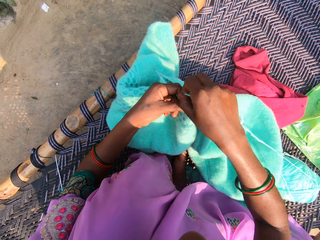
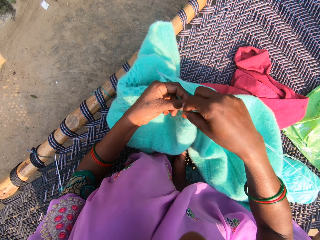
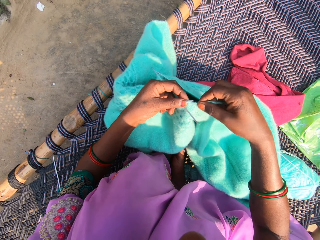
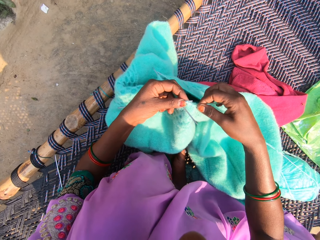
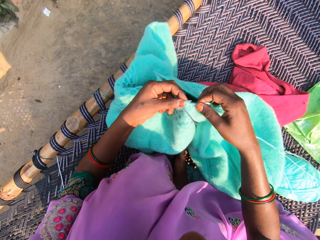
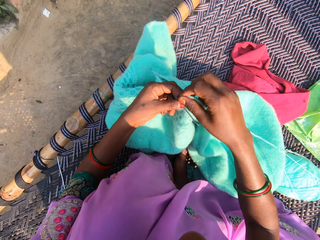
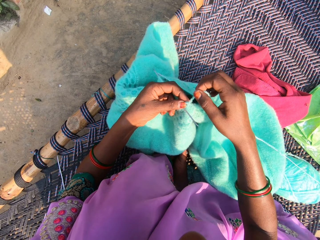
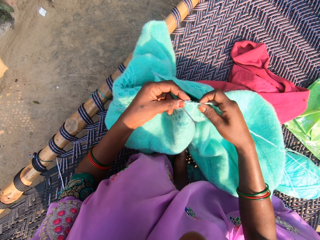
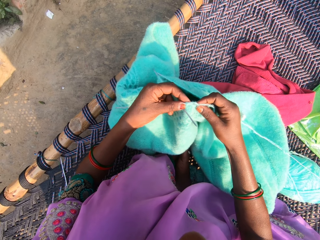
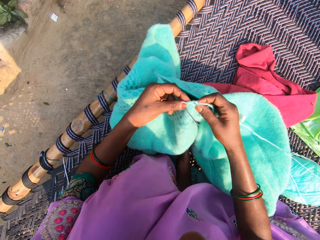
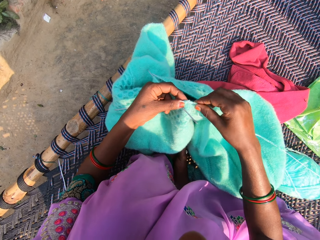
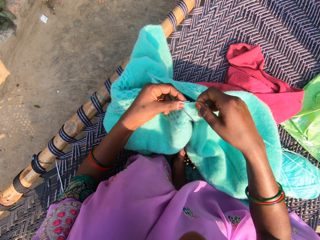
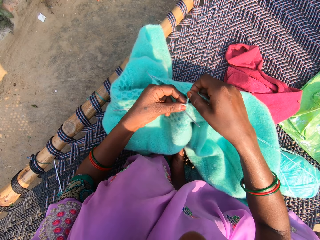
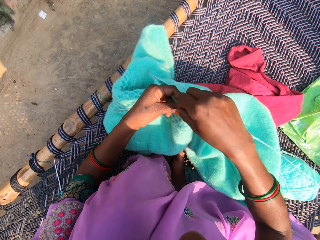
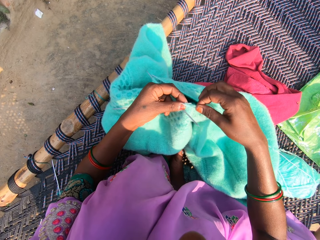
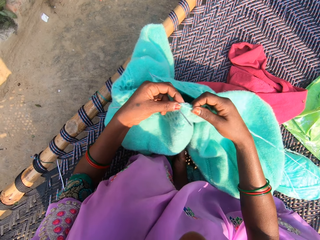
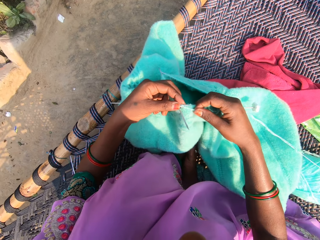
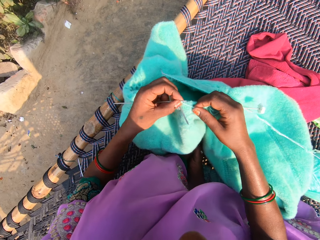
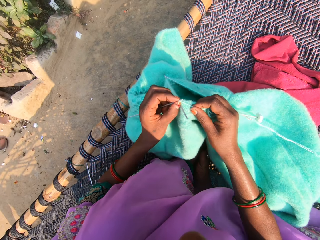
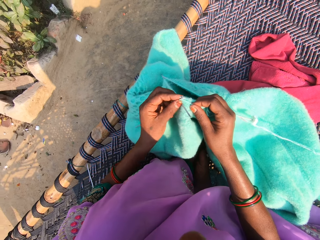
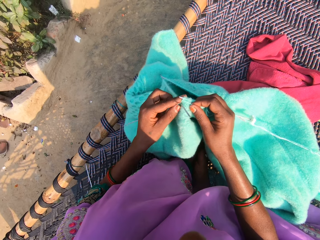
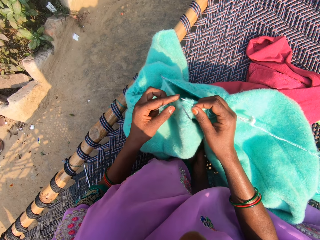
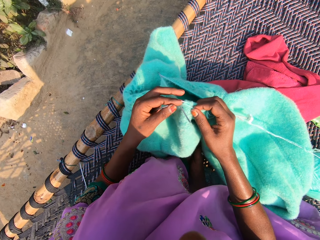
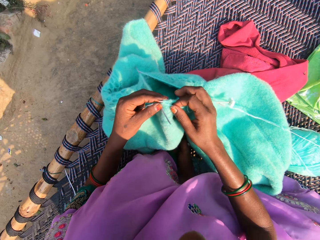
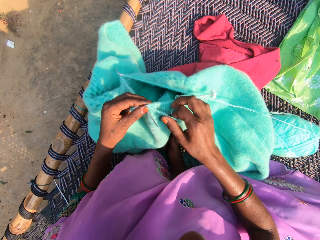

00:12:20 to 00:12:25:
The camera wearer adjusts a knitting needle in the fabric. She adjusts the yarn on the knitting needle. She knits the yarn with the needles in her hands.

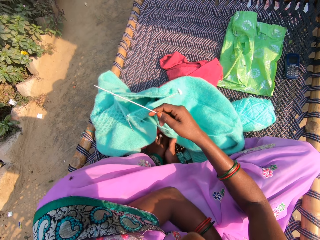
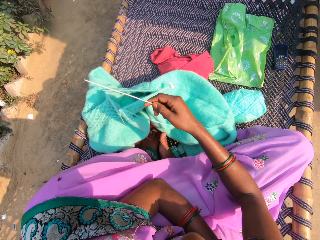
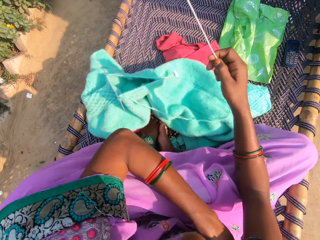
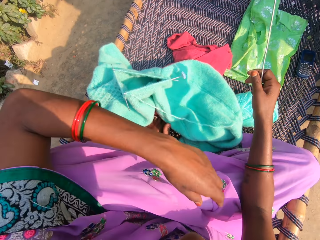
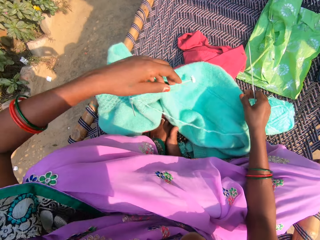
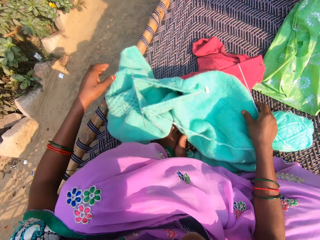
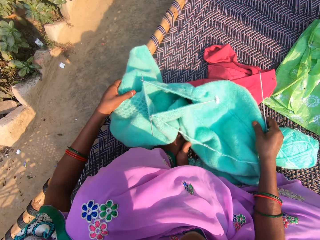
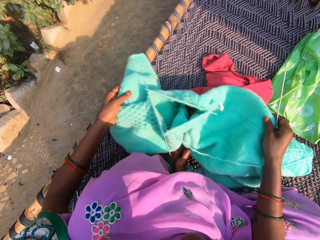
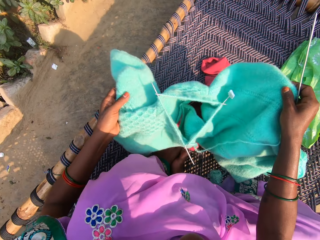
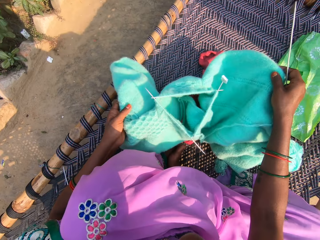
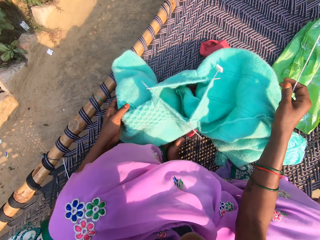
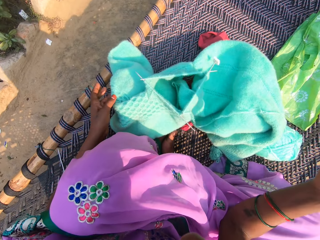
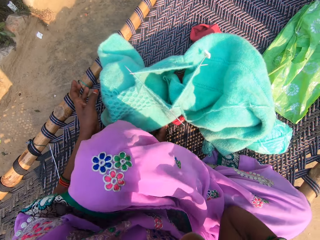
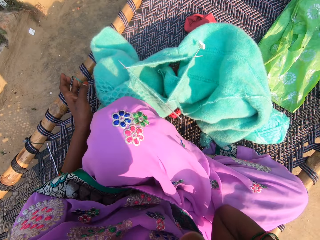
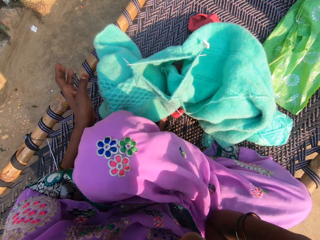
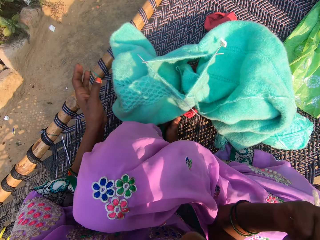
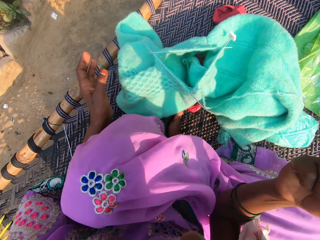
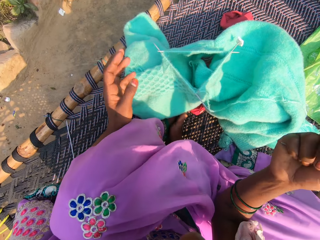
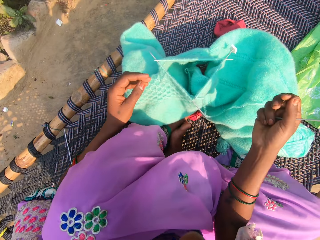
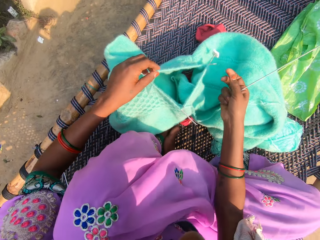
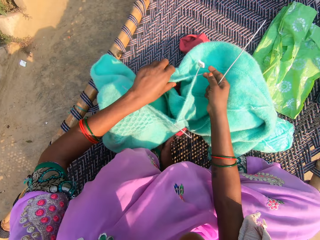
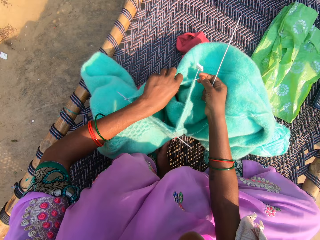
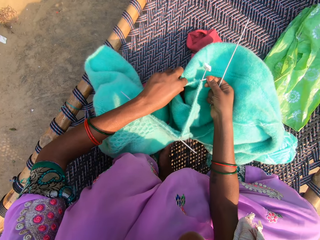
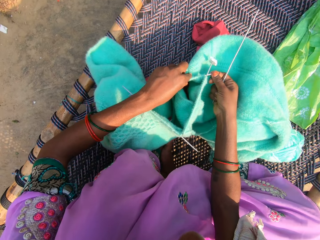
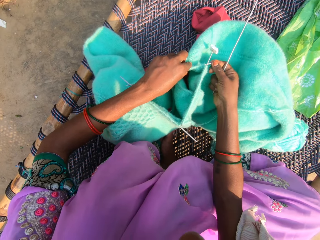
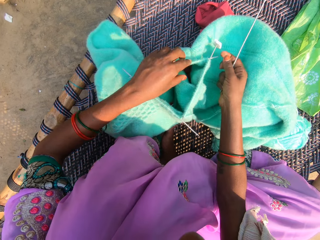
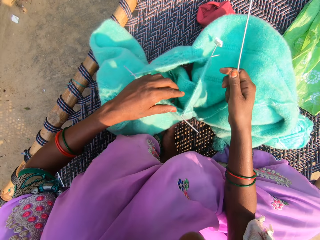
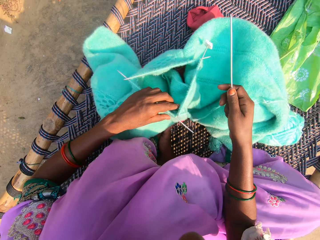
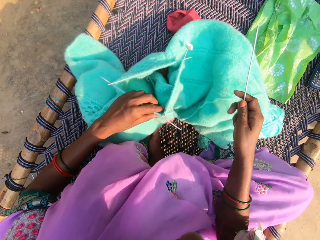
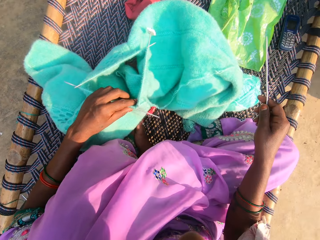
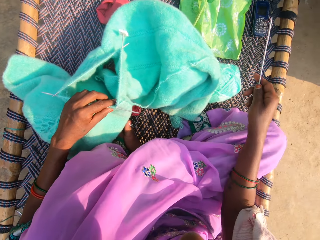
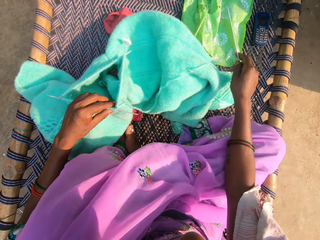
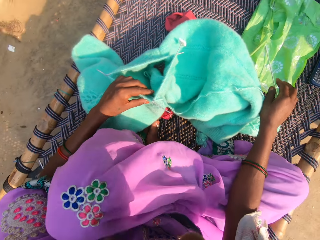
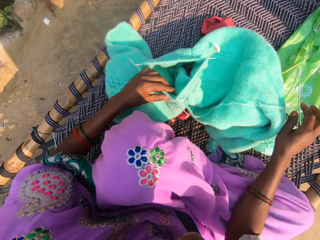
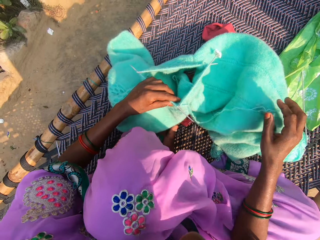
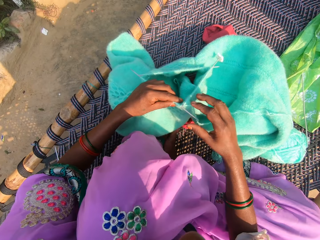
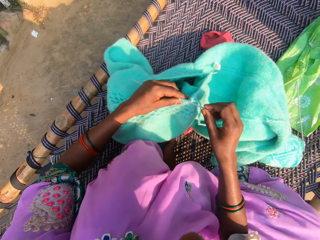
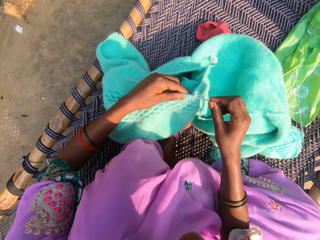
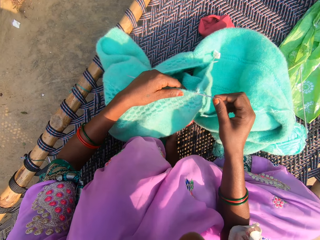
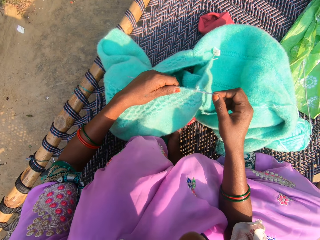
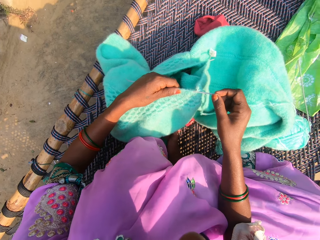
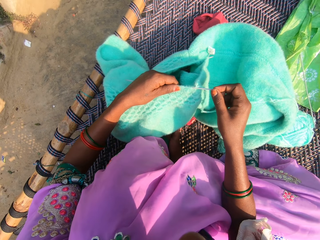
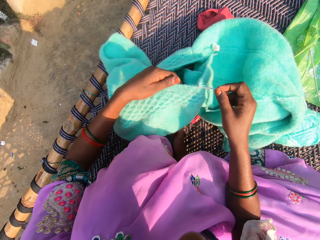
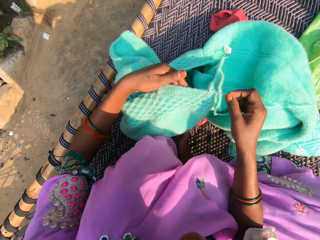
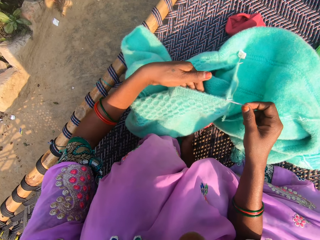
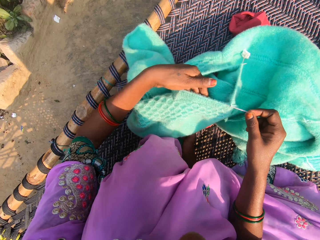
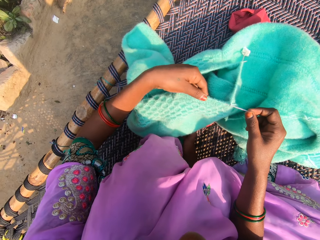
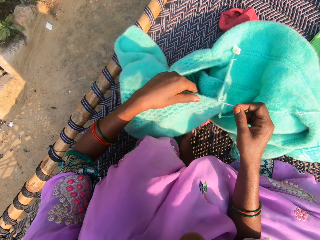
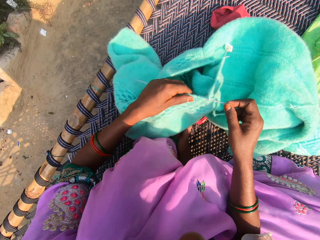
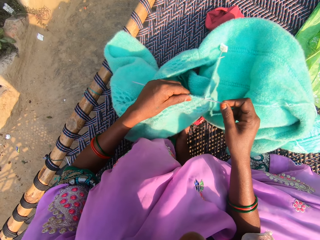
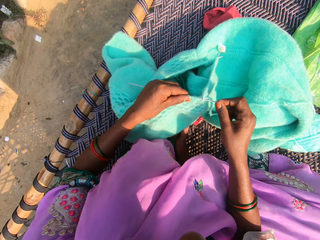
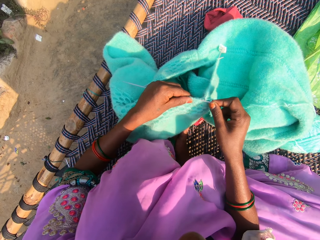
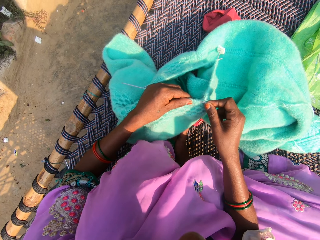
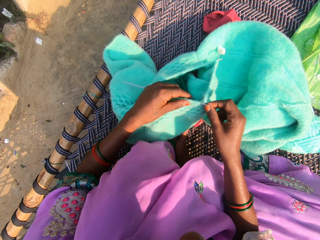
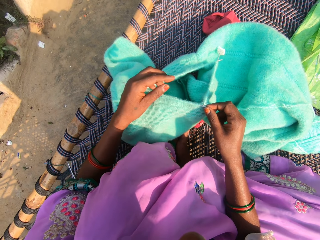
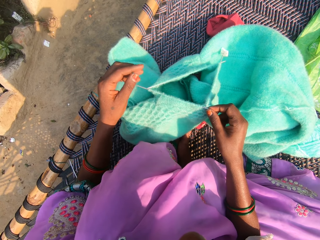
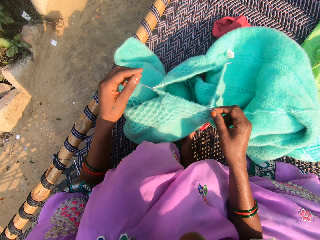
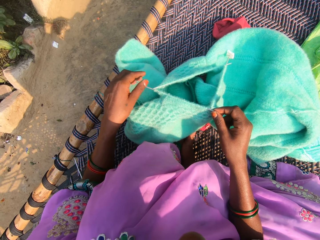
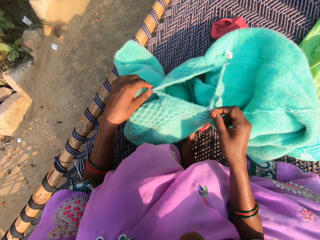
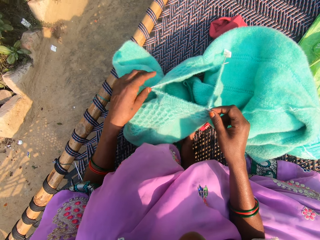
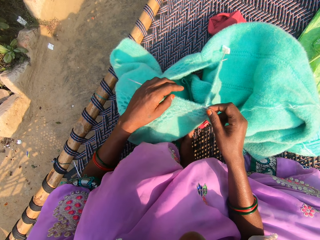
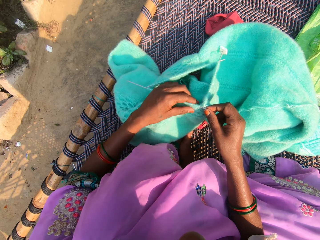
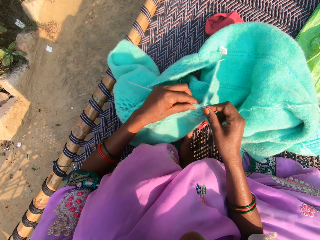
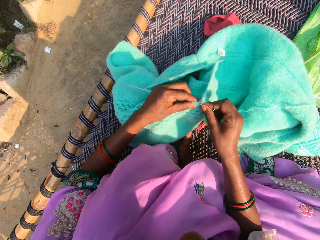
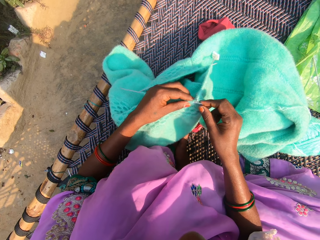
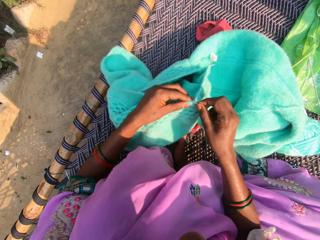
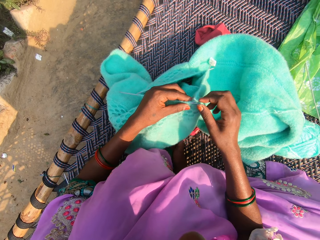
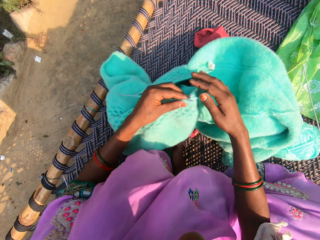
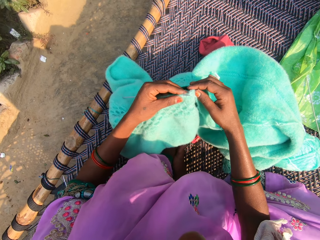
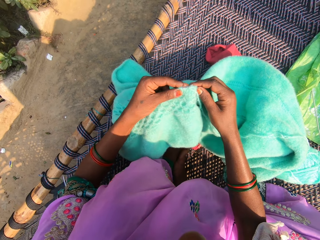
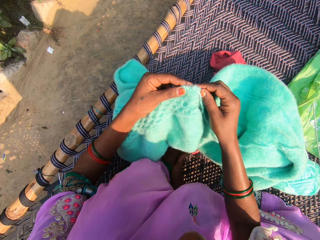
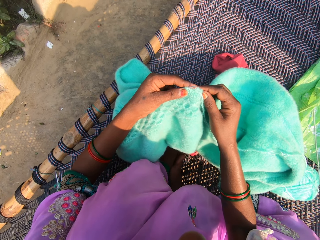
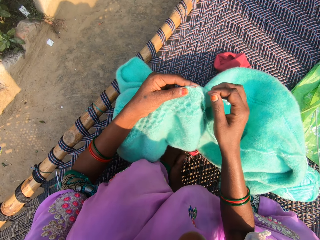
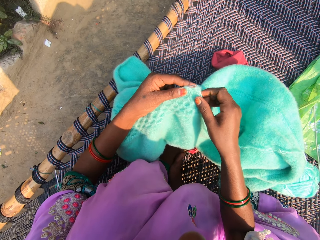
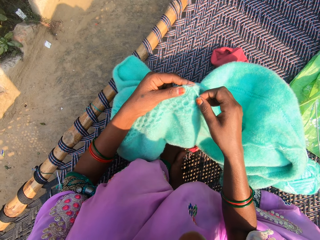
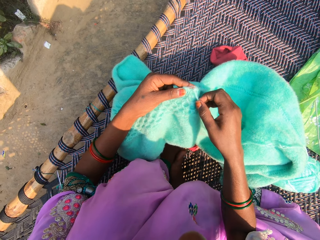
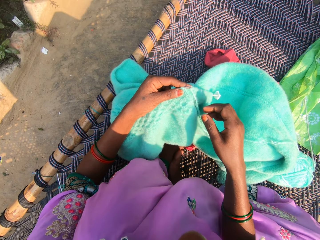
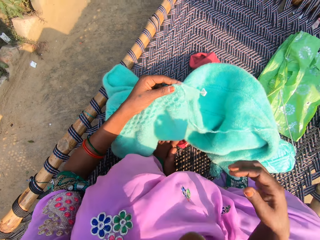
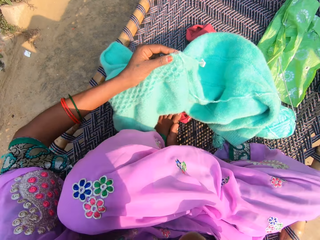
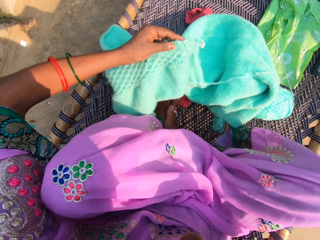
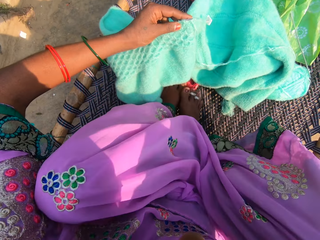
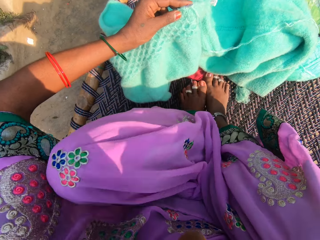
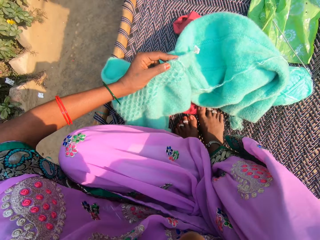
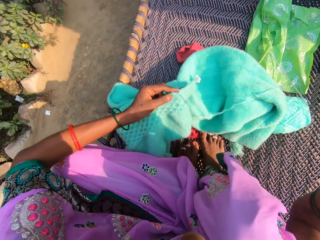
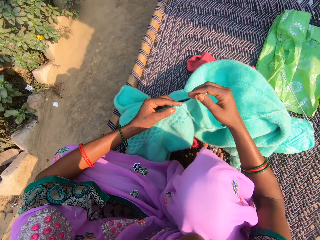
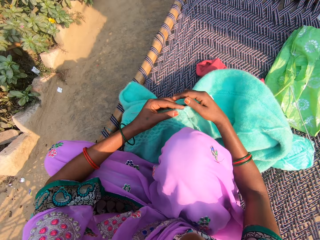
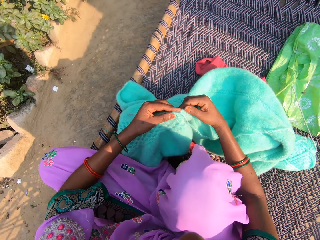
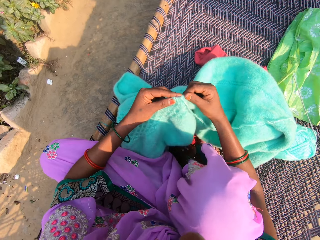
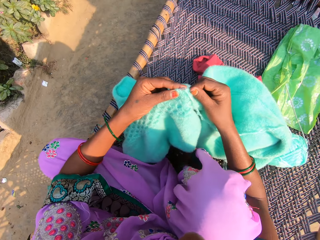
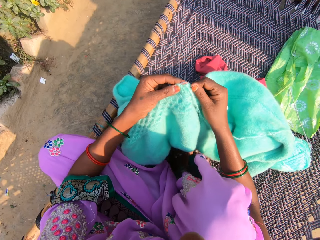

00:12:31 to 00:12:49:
The camera wearer adjusts the cardigan or fabric on the floor. She lifts the right hand. She drops the right hand. She adjusts a knitting needle in the fabric. She adjusts the yarn in the needle. She drops the needle in her right hand on the chair. She adjusts the yarn in the needle. She inspects the fabric. She adjusts the knitting needle in the fabric. She adjusts the fabric. She adjusts her sitting position. She adjusts her legs on the chair.
